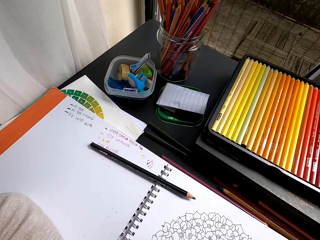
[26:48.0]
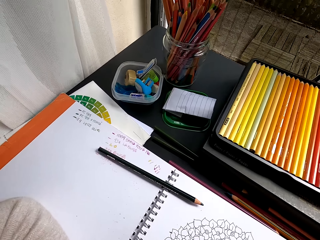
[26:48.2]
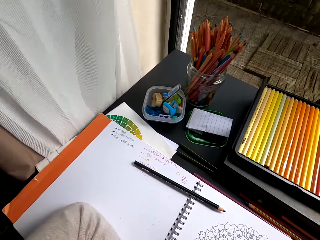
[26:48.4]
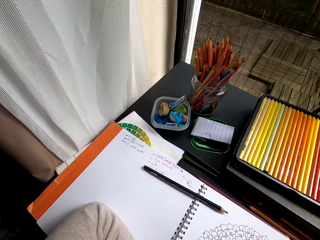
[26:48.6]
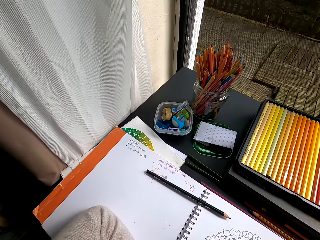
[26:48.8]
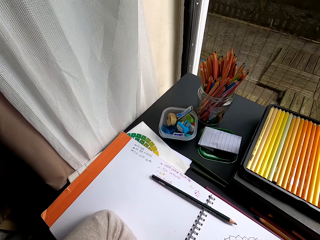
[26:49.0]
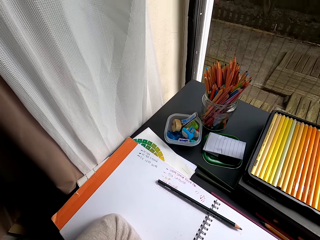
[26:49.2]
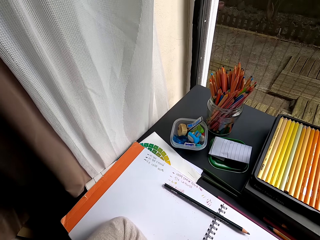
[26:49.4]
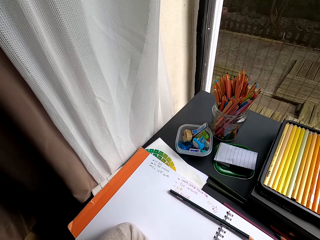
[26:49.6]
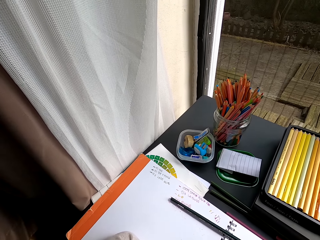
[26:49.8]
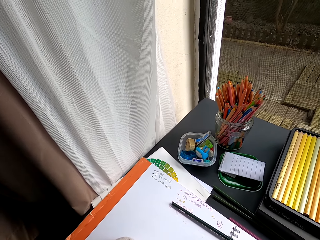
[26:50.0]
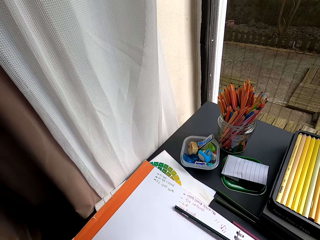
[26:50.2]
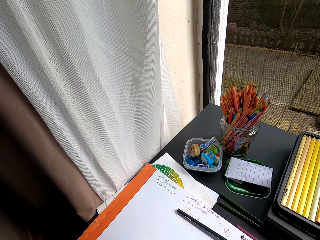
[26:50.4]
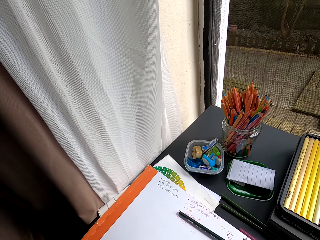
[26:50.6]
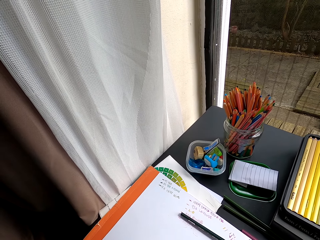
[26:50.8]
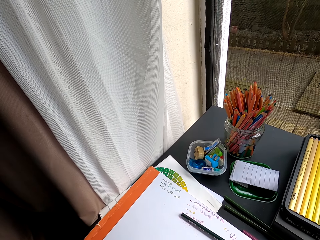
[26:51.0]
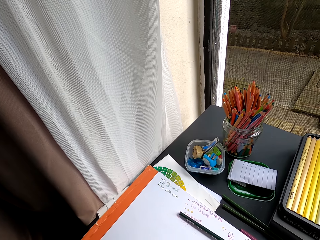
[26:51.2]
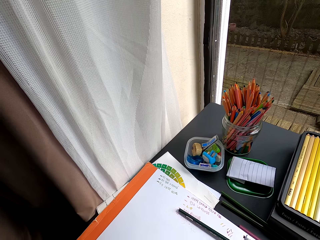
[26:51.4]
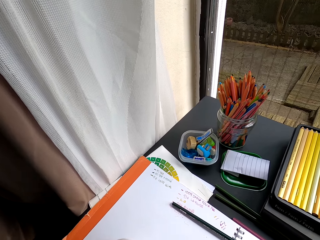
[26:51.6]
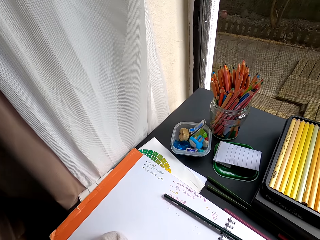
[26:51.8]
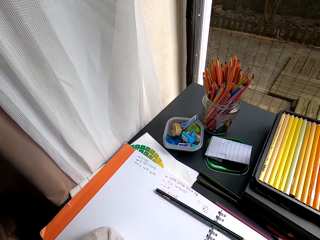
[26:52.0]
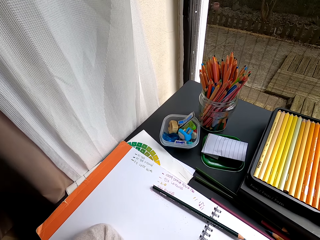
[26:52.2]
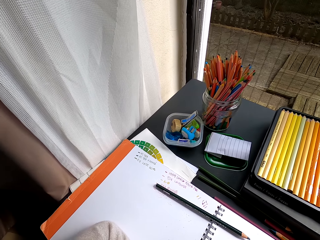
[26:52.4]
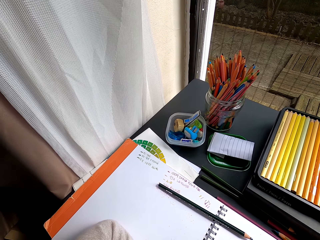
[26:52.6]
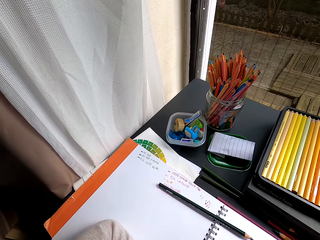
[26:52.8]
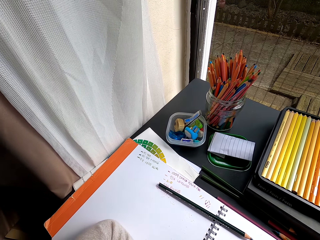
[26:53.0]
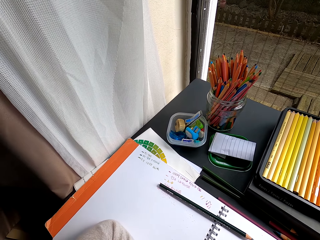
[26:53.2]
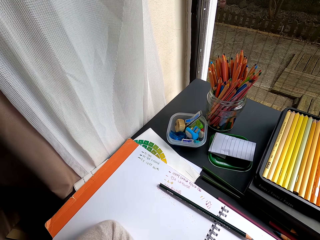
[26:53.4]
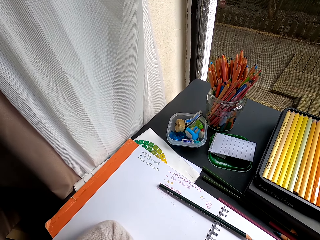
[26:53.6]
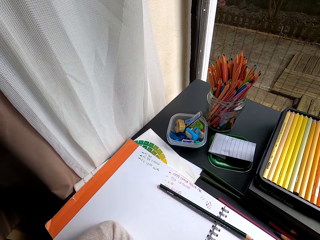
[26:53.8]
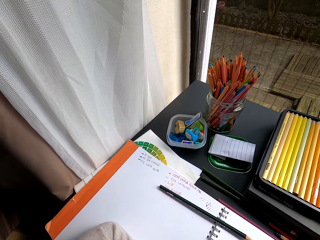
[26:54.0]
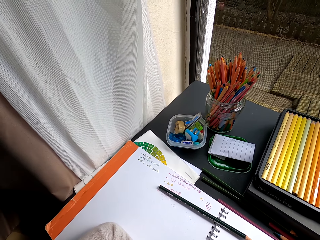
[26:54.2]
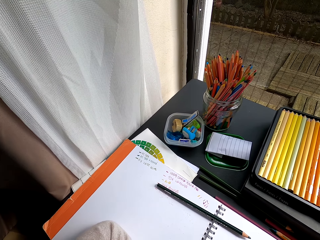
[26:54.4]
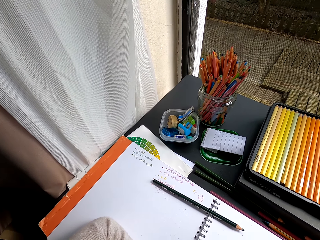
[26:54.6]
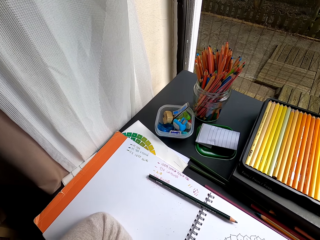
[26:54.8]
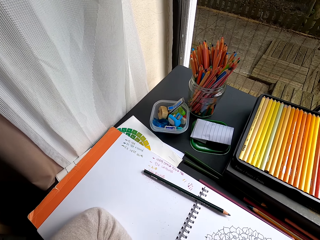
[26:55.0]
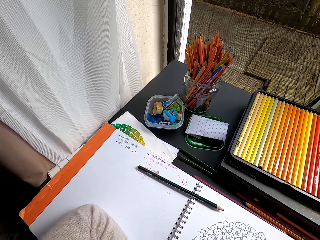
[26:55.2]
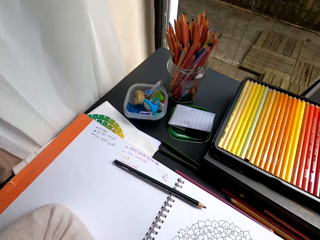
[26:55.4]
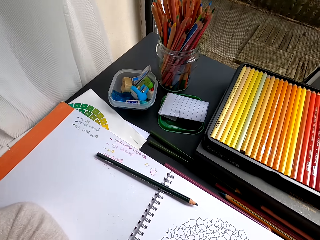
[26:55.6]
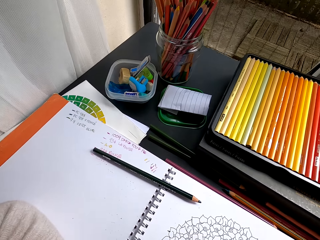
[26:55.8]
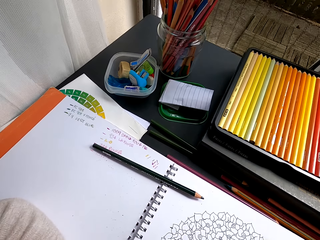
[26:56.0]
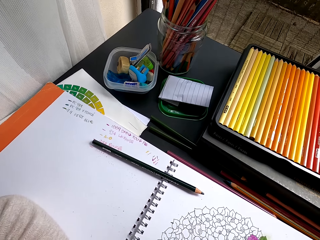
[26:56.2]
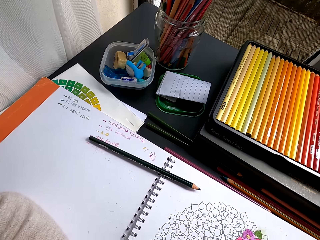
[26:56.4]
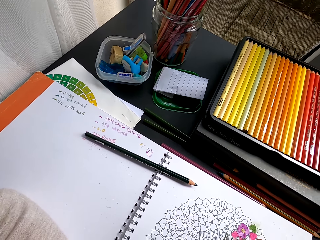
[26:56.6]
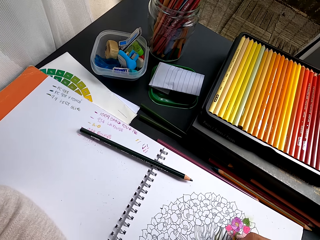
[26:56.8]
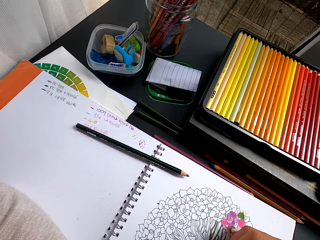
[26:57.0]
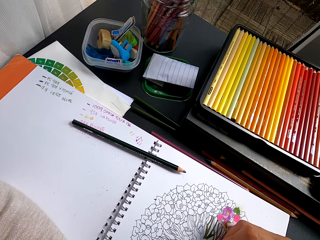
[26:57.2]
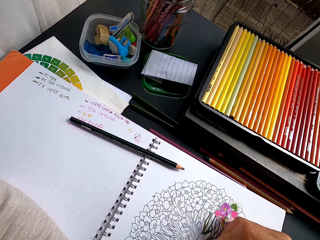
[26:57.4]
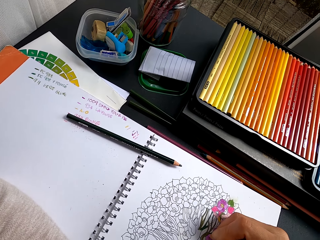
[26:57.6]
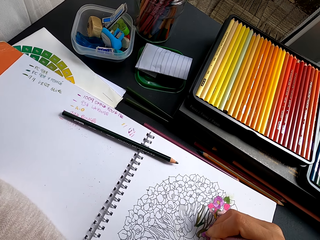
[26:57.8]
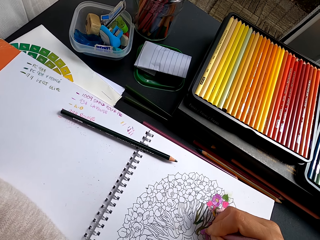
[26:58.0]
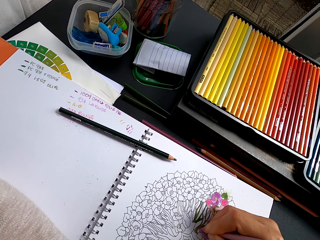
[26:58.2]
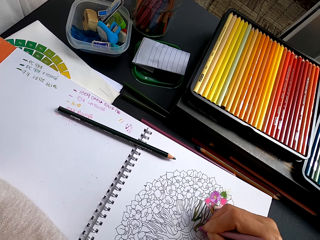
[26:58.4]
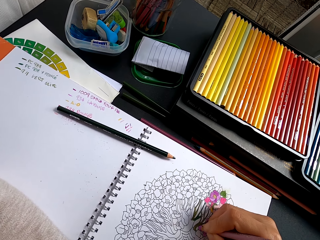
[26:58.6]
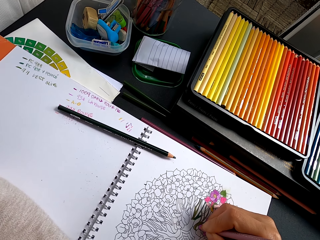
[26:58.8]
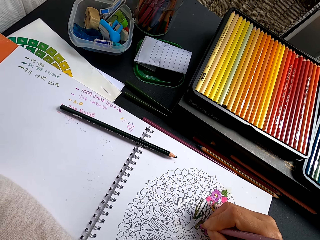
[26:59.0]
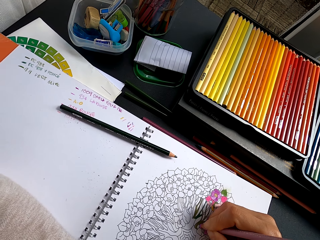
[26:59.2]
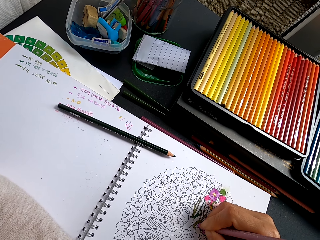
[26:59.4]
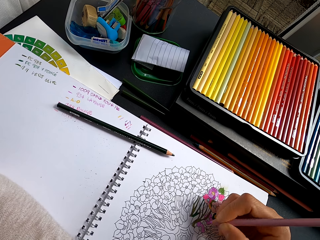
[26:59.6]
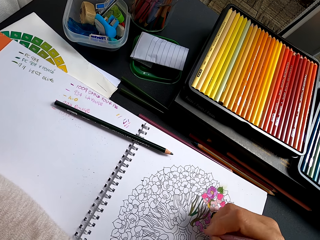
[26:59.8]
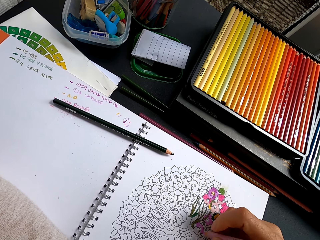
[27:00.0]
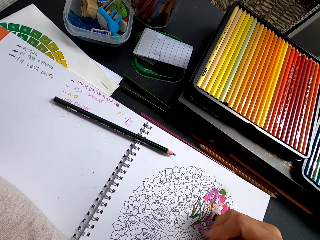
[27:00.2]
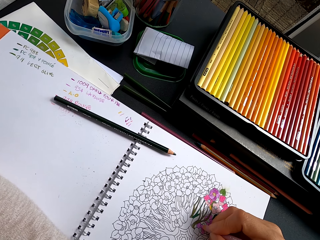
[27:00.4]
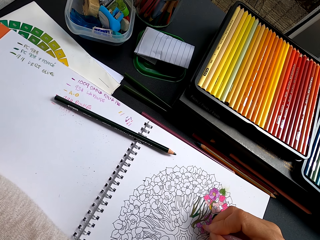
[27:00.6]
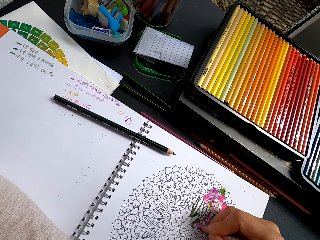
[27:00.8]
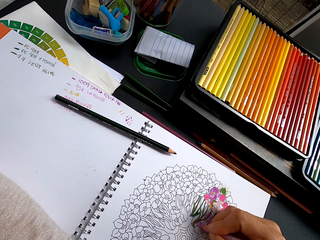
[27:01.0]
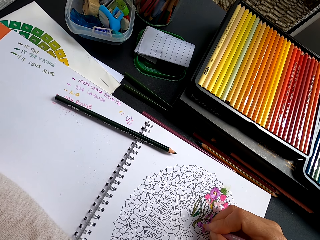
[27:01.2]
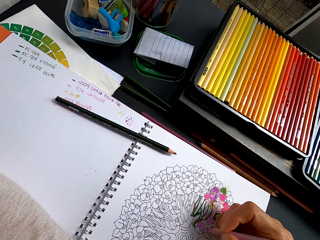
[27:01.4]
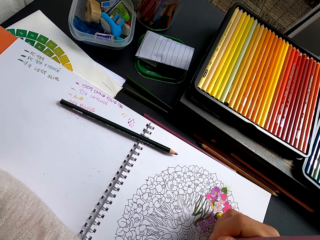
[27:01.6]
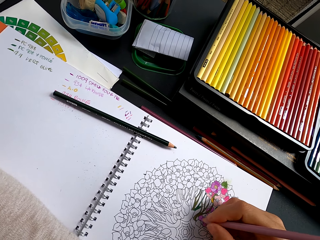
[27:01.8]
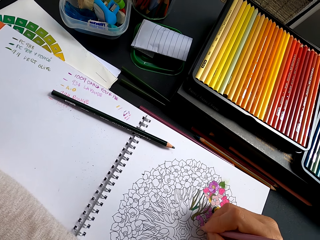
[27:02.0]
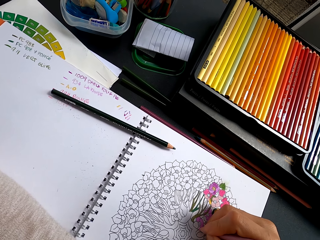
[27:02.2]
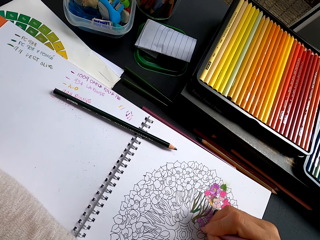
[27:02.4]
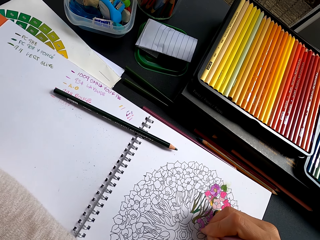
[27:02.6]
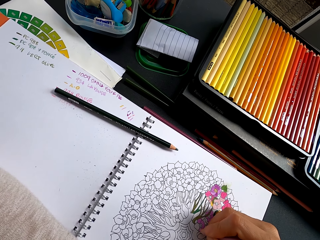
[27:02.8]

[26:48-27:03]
The camera wearer stares at the table. They stare at the drawing. They color a drawing.

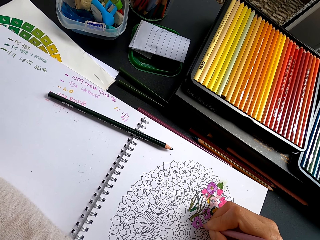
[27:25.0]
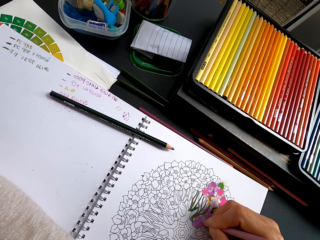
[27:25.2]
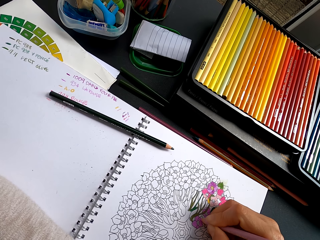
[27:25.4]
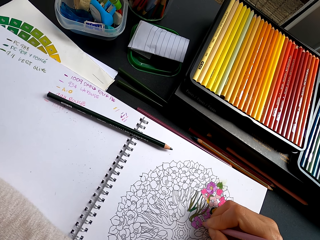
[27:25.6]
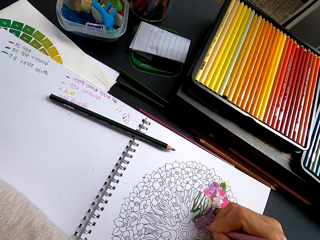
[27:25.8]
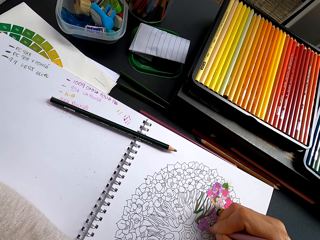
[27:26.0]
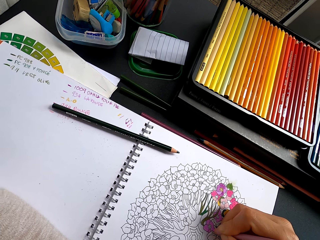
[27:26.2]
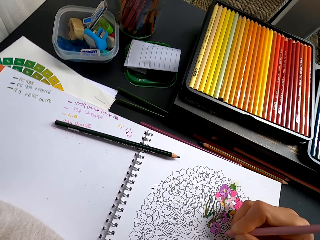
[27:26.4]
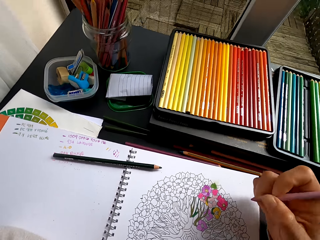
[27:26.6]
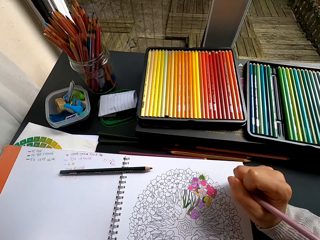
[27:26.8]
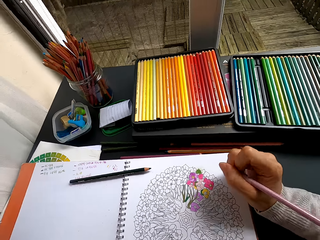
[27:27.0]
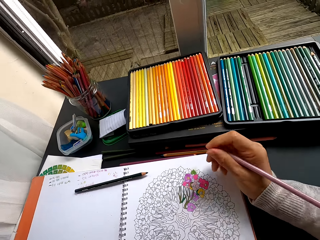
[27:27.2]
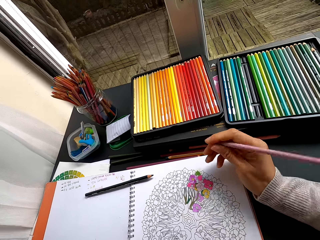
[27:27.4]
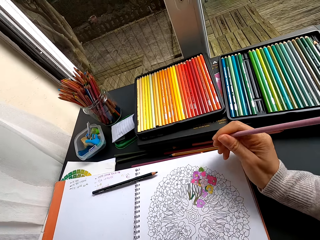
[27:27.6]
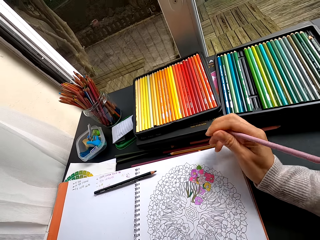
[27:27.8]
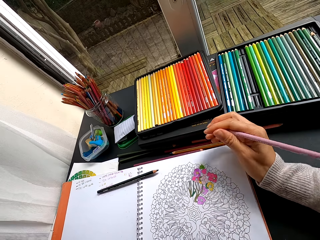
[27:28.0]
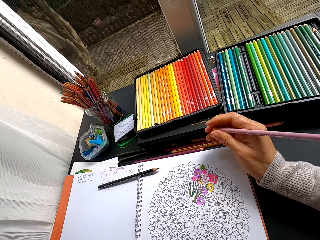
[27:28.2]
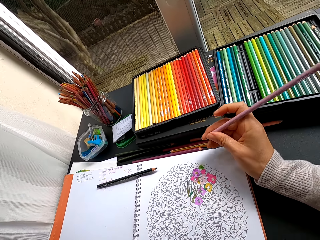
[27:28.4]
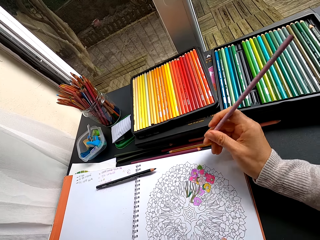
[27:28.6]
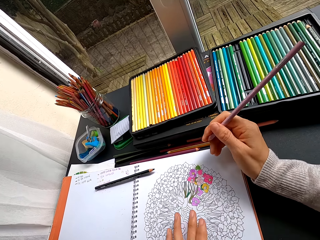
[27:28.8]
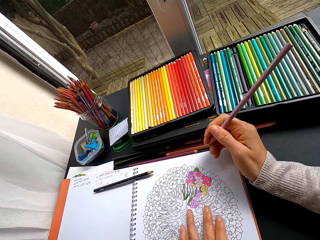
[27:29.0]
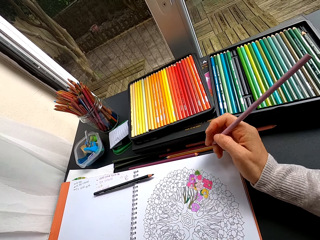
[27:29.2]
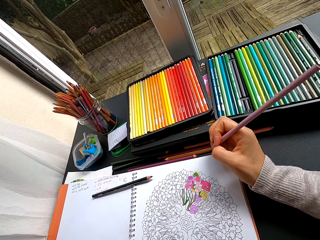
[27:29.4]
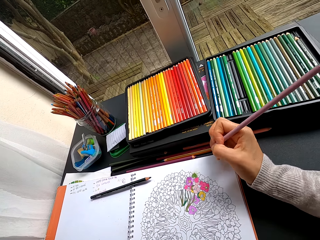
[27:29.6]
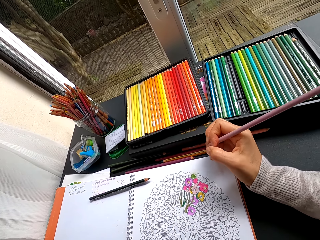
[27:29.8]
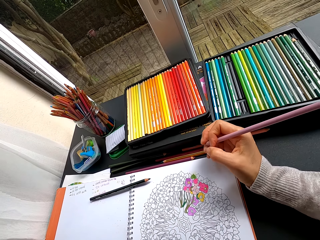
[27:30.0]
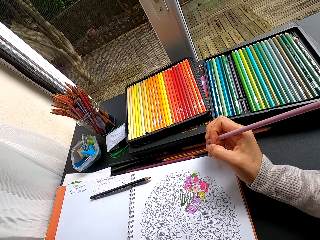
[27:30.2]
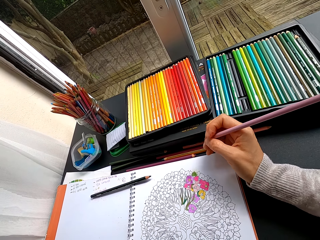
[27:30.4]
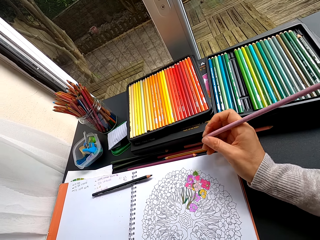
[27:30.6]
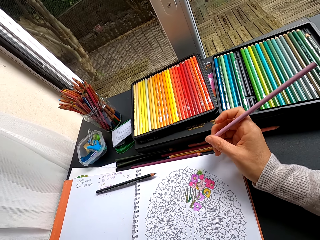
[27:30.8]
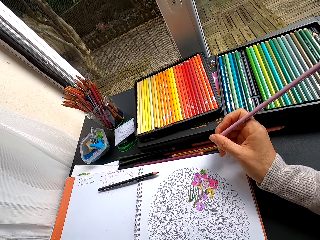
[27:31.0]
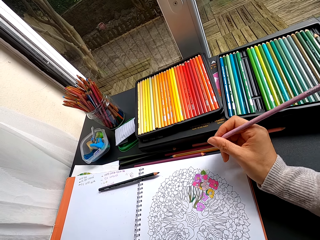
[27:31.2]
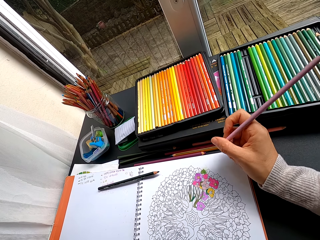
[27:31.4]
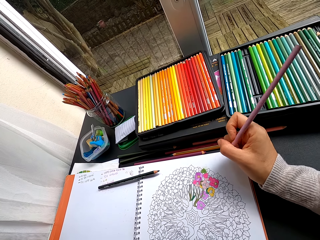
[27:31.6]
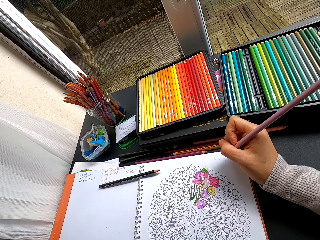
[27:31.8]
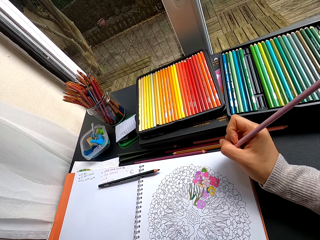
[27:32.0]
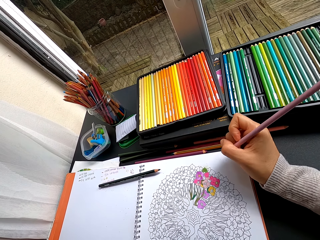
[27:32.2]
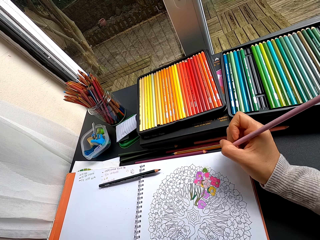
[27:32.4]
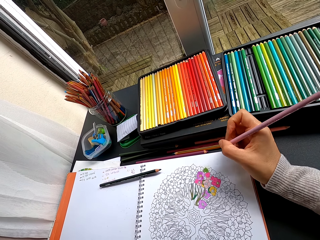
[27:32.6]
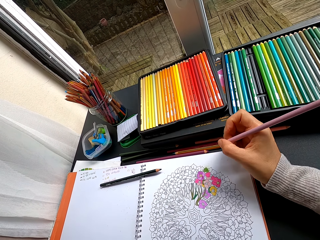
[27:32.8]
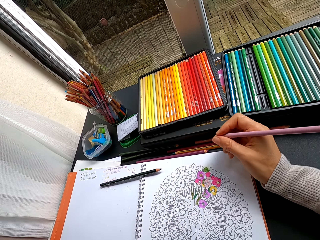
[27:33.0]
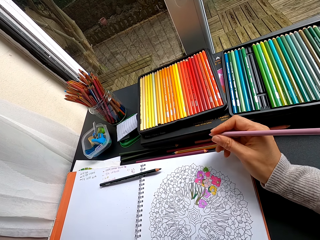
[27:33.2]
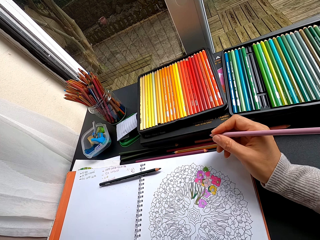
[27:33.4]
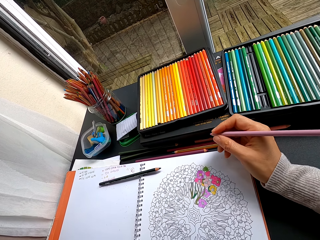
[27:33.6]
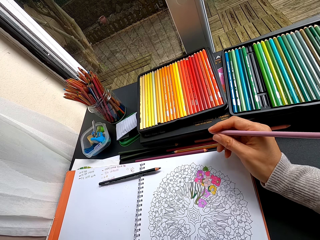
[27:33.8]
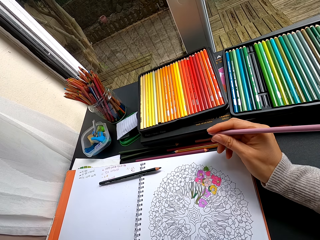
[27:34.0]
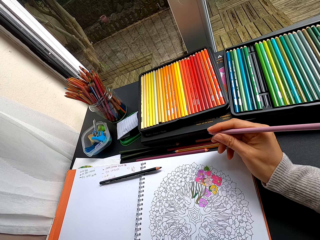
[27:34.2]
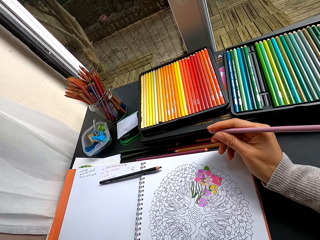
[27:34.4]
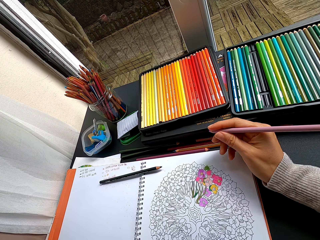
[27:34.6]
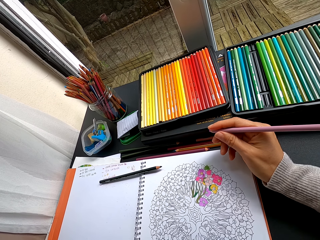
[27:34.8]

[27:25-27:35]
The camera wearer holds the crayons in the hand. They stare at the drawing.
